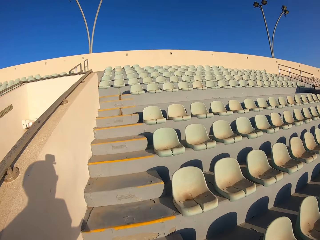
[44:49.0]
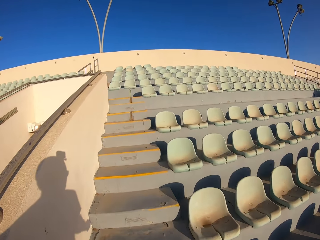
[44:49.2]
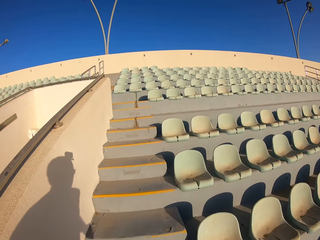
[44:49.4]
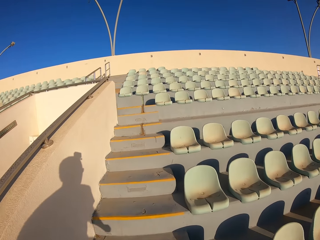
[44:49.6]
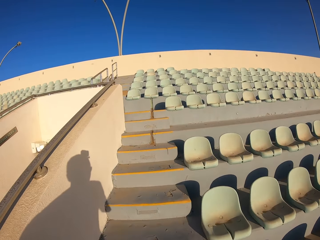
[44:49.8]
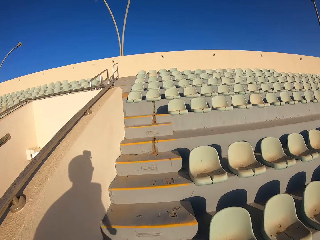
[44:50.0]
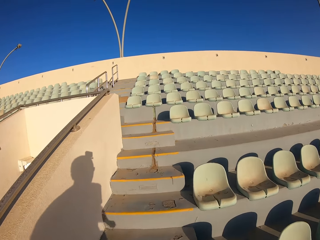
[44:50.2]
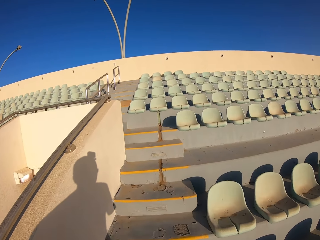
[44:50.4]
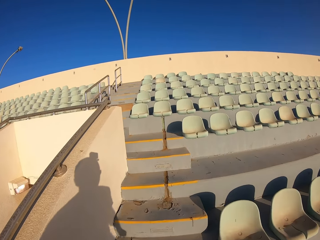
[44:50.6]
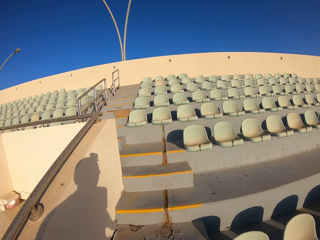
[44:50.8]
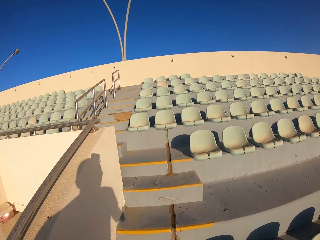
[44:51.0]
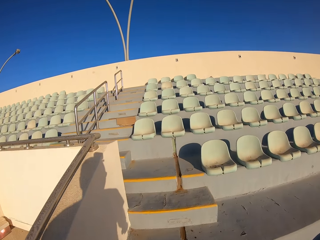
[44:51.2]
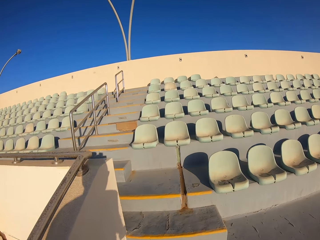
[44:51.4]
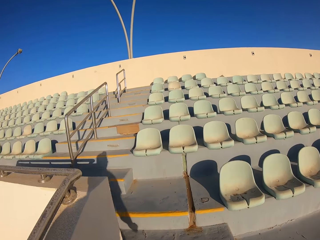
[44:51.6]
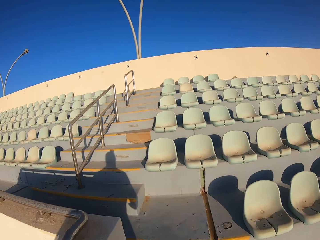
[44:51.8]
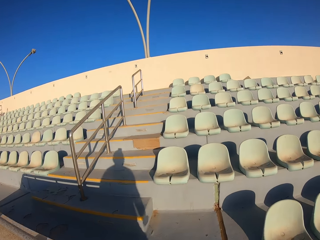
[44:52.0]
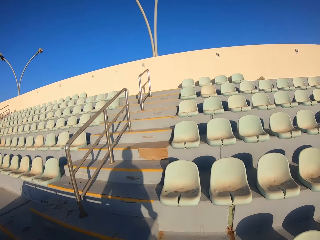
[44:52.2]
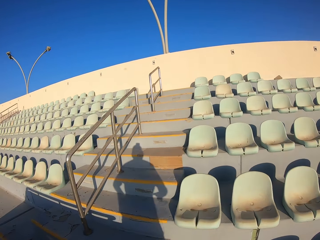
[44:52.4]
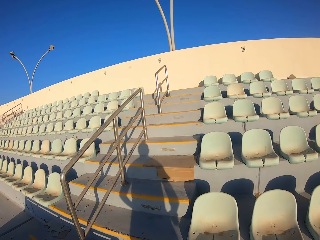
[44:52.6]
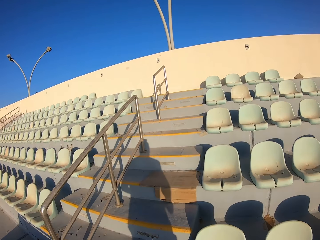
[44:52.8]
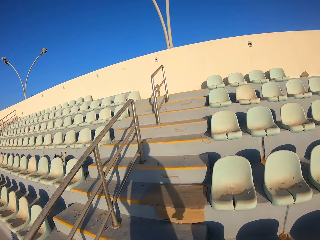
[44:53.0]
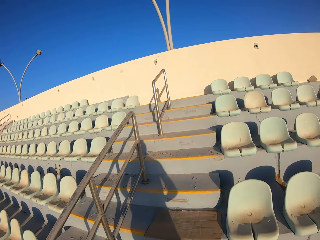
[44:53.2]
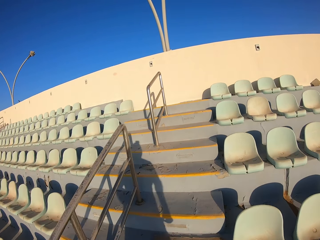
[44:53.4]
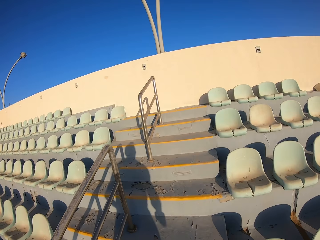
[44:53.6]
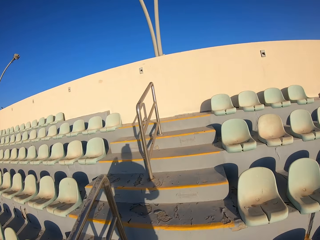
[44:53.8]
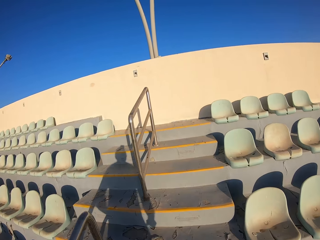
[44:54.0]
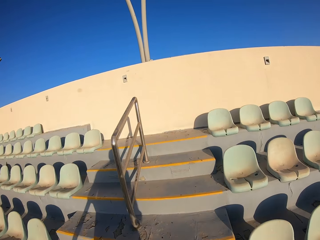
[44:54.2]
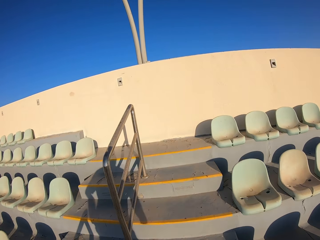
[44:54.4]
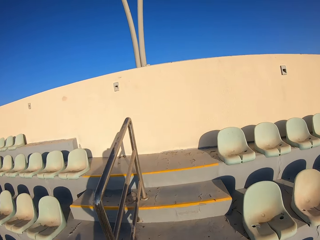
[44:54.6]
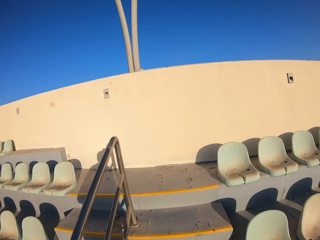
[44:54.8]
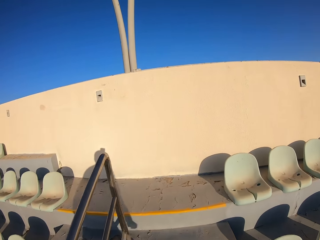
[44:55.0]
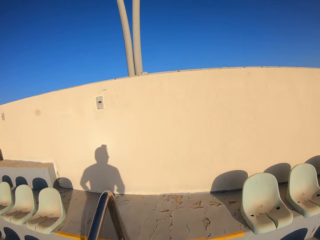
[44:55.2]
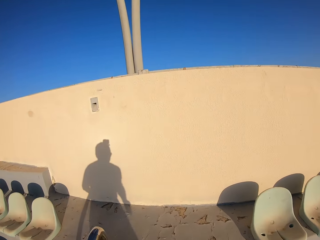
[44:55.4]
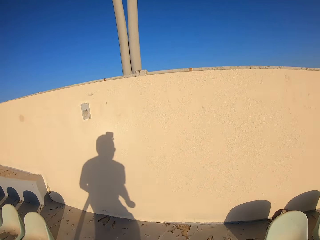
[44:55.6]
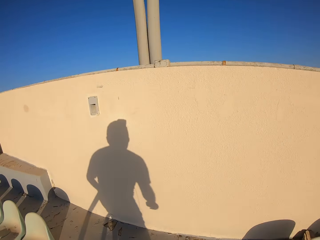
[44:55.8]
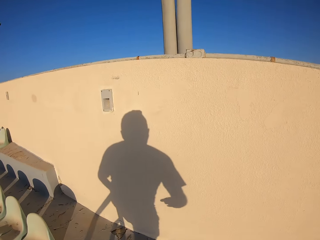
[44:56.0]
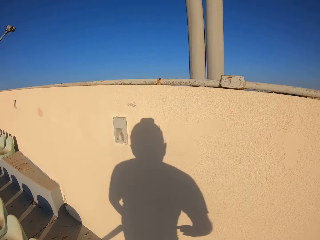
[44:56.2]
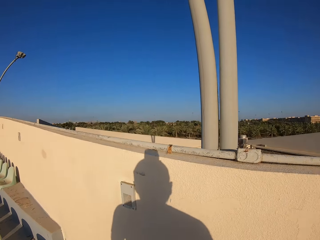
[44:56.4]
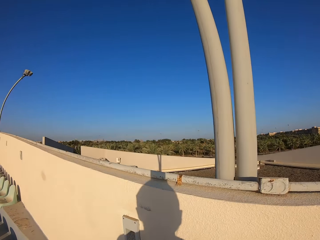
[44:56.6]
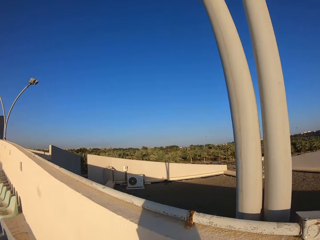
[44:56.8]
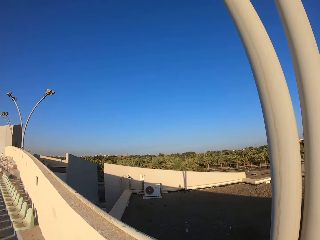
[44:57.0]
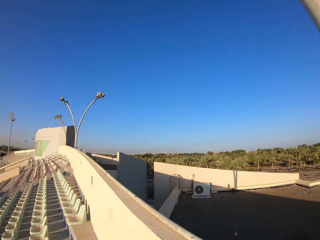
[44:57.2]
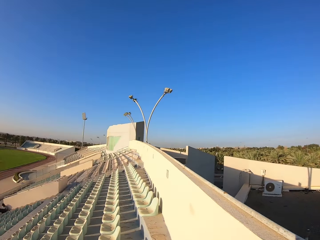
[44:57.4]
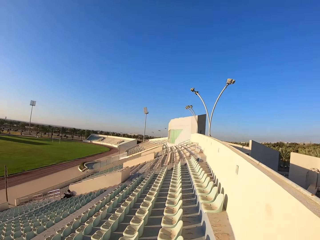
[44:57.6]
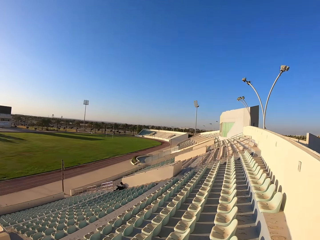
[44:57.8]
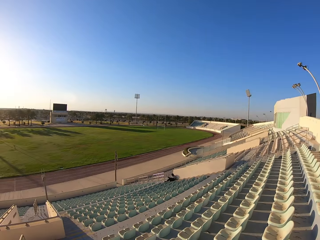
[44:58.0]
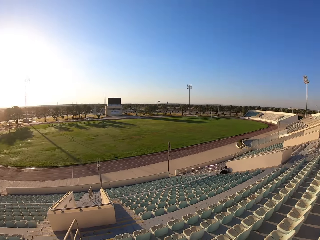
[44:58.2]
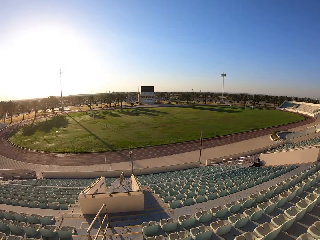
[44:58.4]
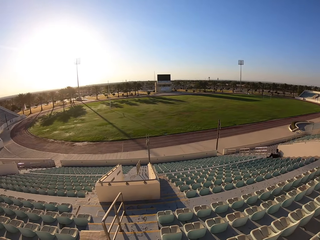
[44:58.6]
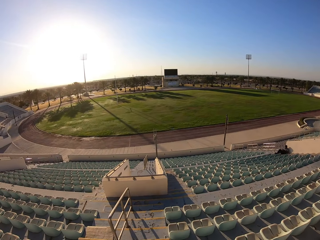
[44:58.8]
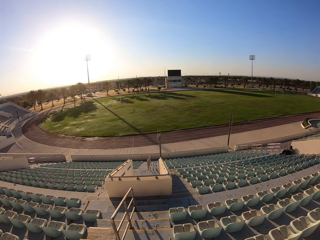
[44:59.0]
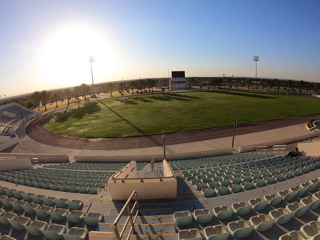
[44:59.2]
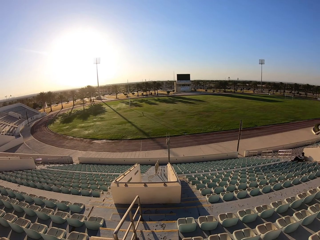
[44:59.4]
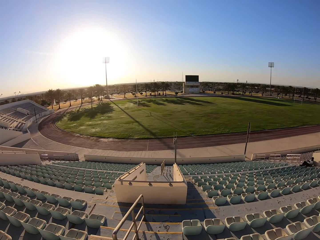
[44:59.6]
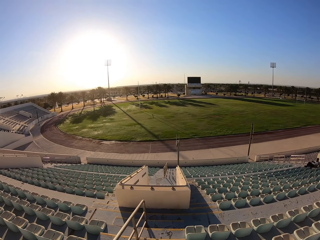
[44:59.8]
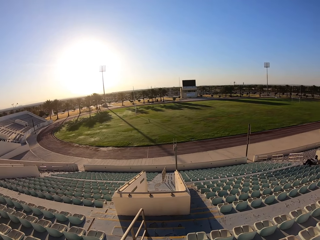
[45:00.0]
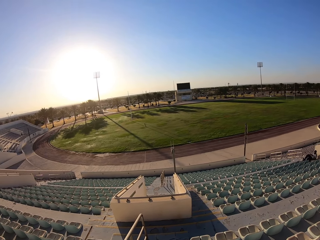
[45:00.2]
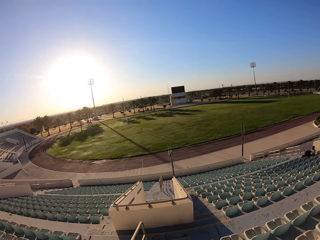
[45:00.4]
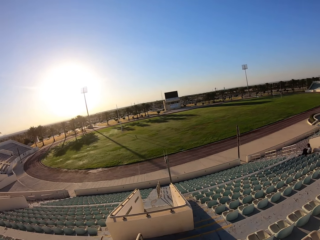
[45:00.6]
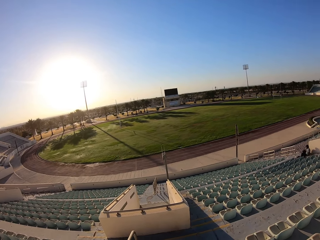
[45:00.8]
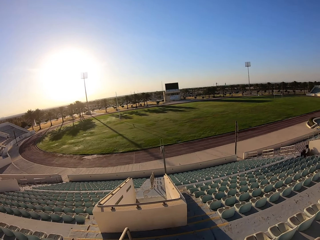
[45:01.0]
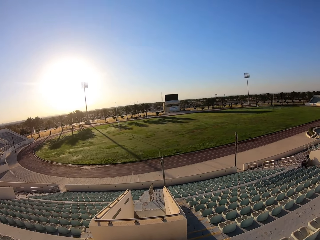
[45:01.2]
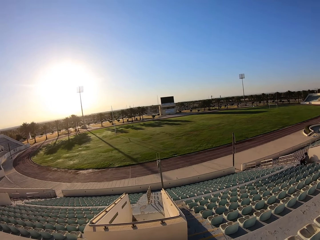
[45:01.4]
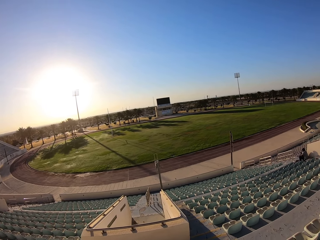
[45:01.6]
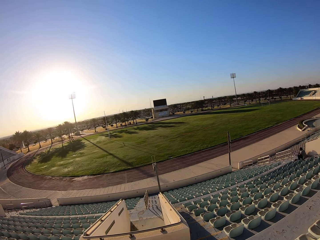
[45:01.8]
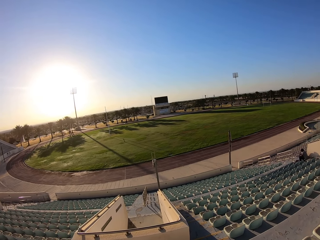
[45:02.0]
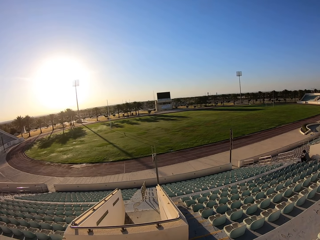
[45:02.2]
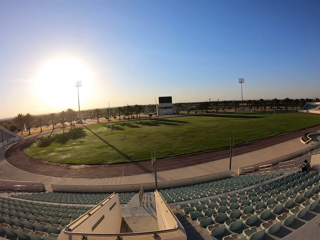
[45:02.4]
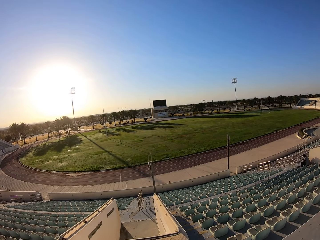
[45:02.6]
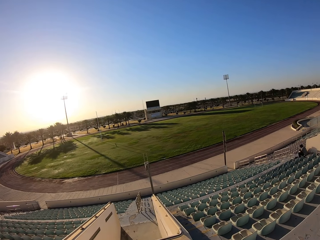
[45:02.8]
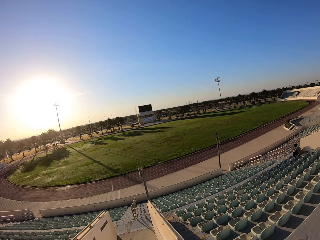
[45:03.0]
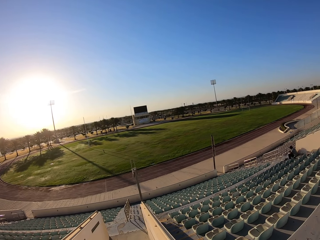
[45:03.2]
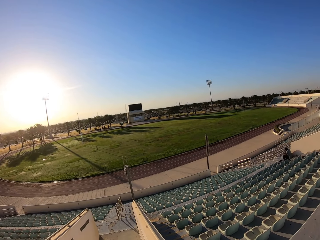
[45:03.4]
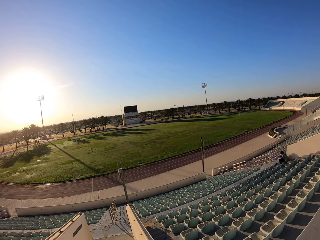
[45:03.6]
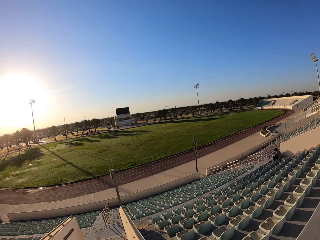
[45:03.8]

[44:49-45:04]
The camera wearer looks around the stadium. They jog down the stairs. They walk around the stadium.

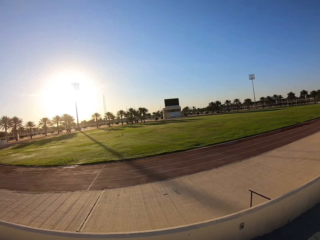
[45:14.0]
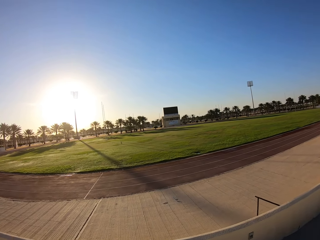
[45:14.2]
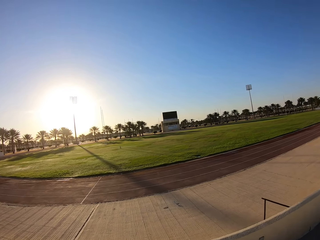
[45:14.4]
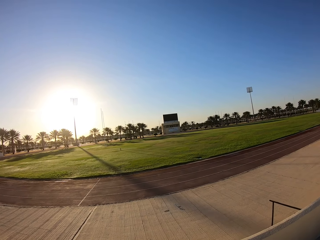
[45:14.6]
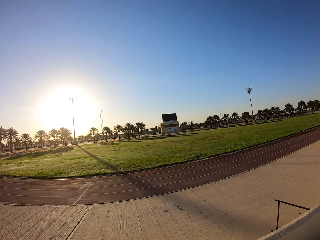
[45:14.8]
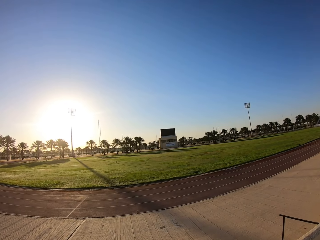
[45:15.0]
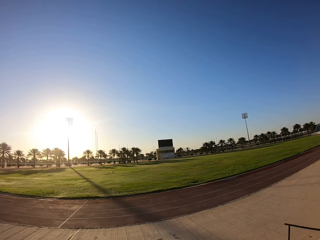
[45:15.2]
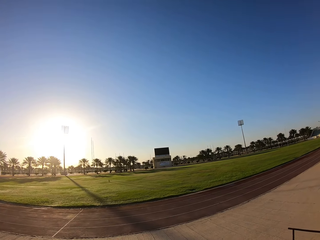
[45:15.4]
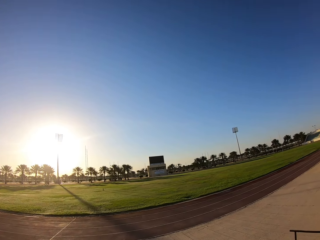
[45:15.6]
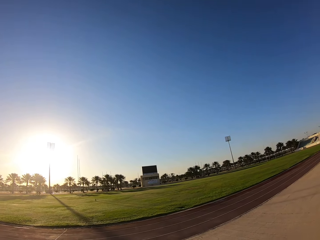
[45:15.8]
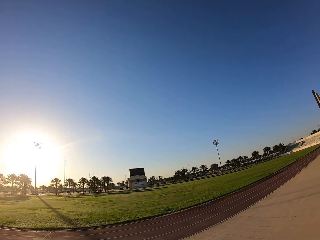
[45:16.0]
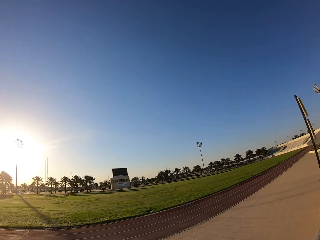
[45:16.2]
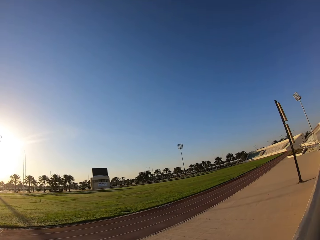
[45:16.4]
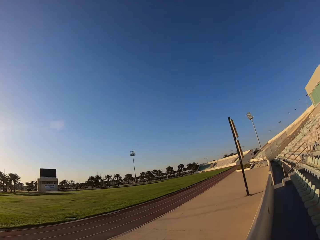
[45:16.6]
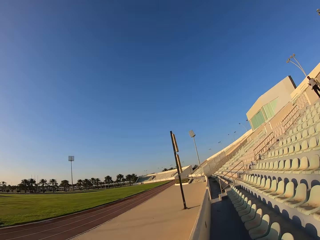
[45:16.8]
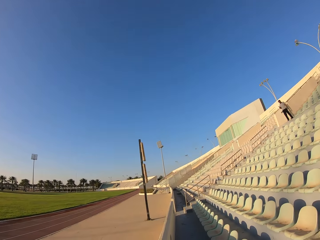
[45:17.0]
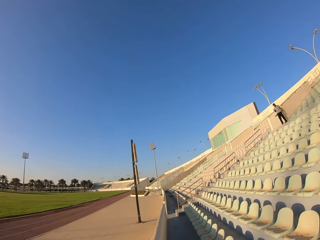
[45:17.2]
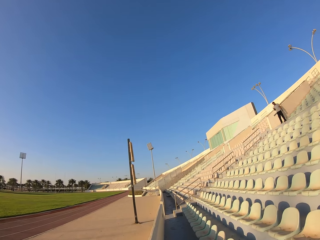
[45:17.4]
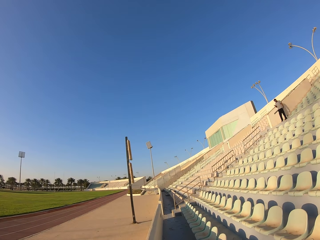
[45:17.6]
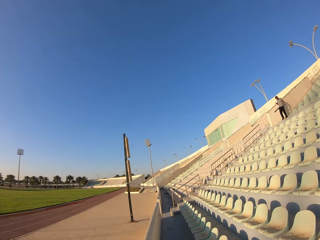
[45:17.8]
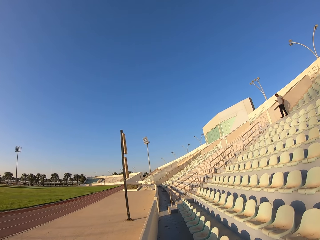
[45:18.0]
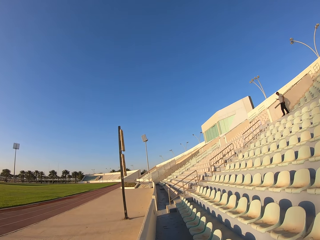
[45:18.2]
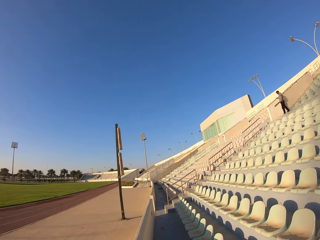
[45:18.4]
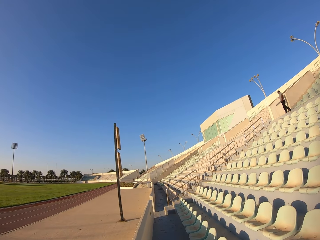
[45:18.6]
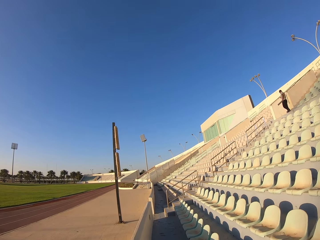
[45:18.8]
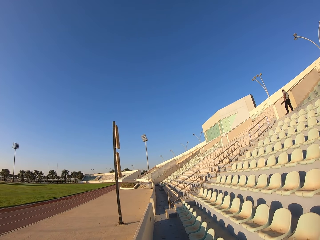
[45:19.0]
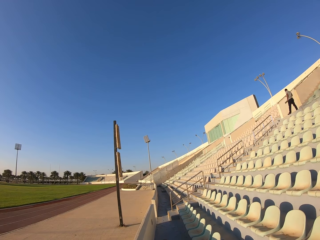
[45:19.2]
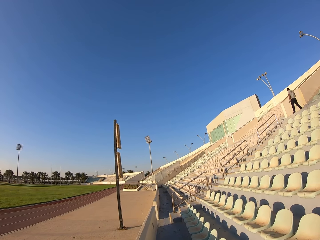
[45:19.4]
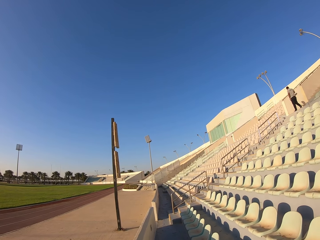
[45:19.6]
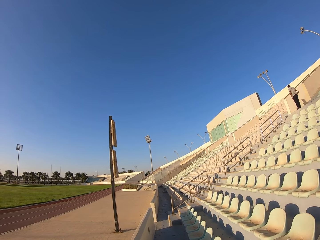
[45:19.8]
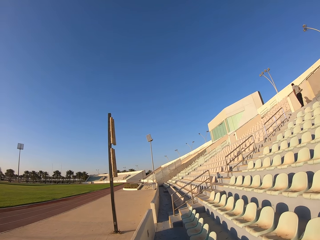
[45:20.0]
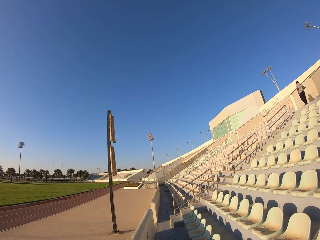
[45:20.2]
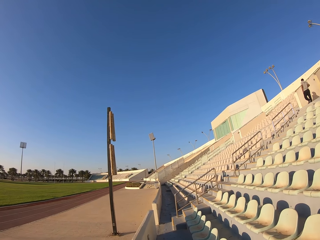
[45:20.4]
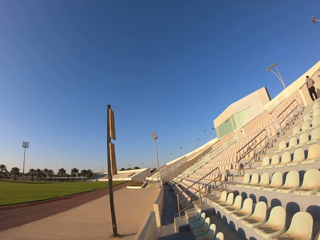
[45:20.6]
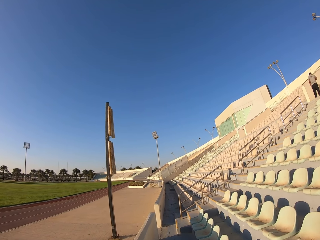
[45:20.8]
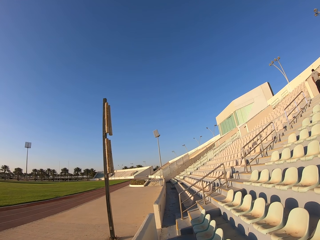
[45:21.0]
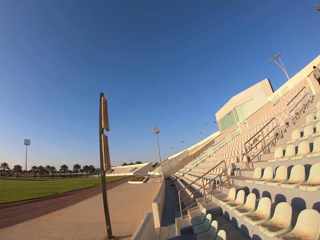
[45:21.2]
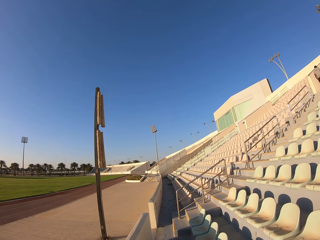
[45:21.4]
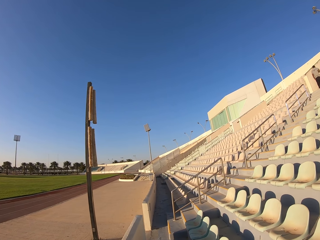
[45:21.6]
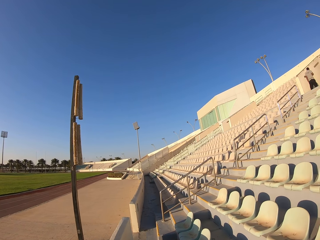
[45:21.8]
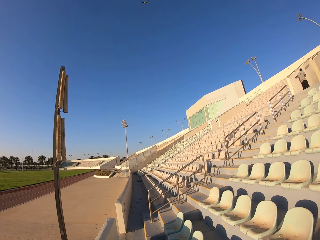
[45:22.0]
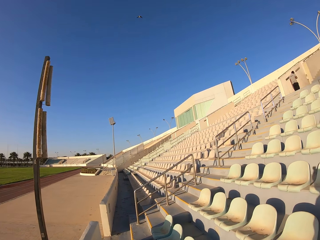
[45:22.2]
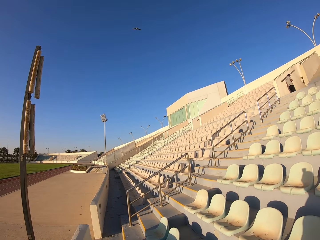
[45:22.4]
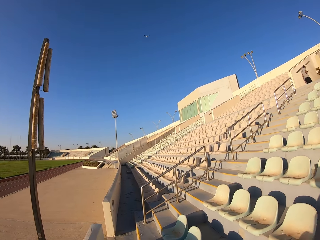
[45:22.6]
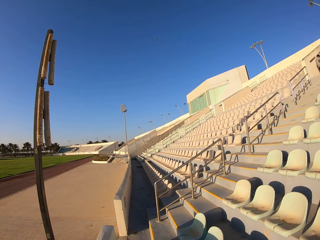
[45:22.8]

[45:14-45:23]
The camera wearer walks along the stadium chairs.
